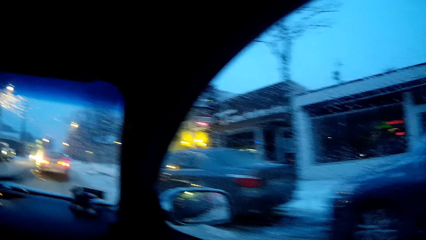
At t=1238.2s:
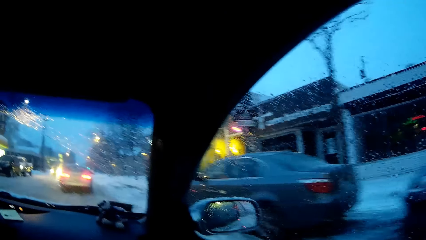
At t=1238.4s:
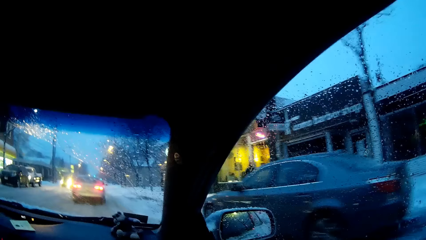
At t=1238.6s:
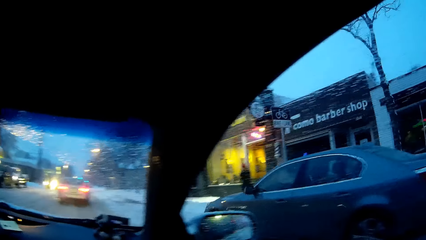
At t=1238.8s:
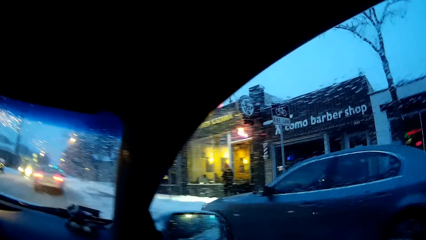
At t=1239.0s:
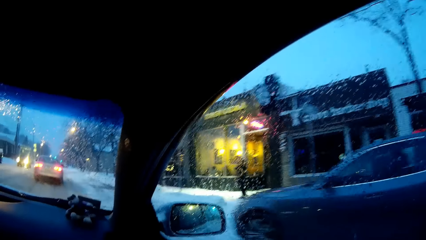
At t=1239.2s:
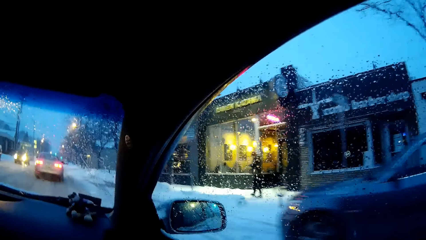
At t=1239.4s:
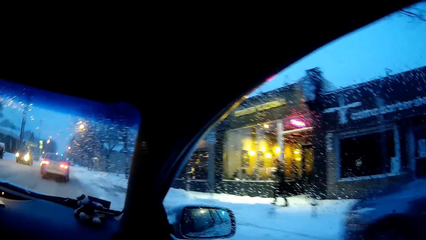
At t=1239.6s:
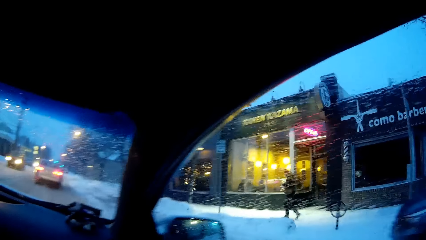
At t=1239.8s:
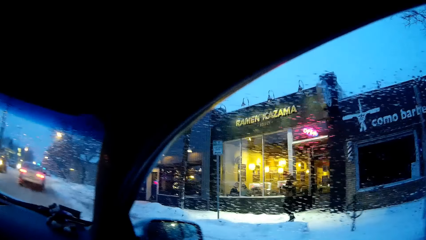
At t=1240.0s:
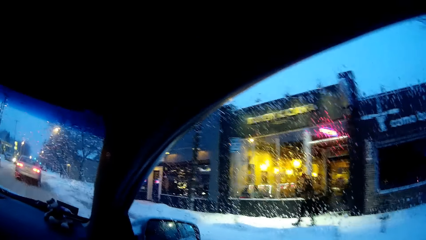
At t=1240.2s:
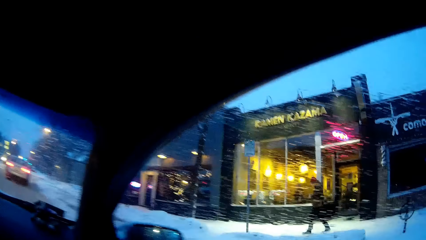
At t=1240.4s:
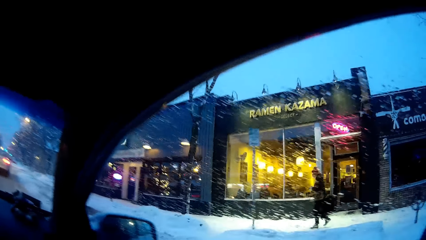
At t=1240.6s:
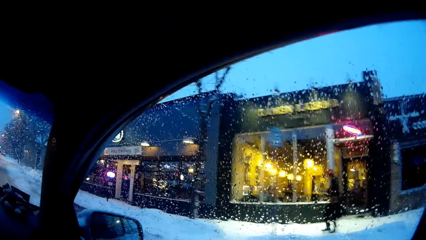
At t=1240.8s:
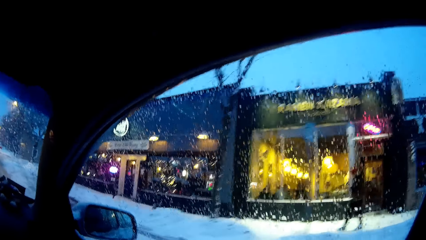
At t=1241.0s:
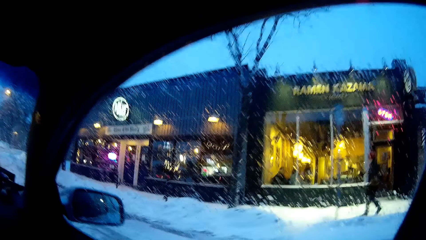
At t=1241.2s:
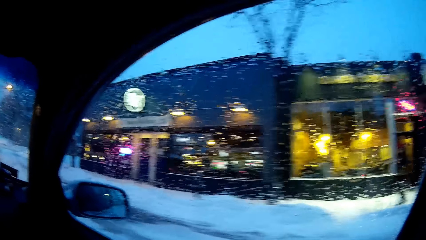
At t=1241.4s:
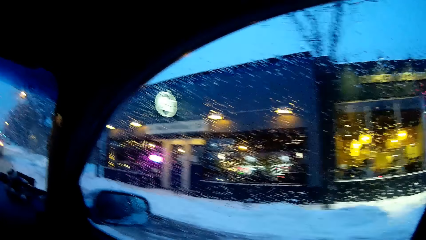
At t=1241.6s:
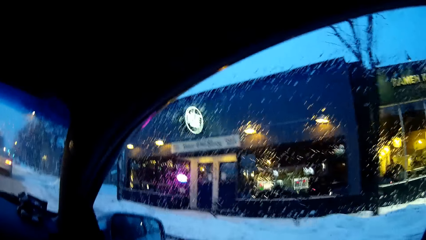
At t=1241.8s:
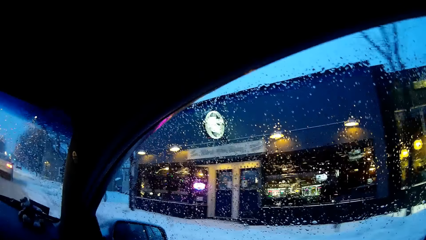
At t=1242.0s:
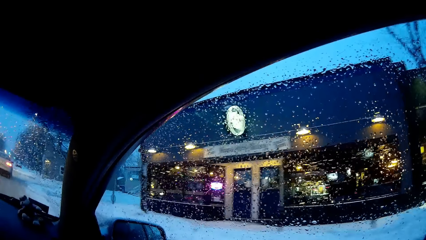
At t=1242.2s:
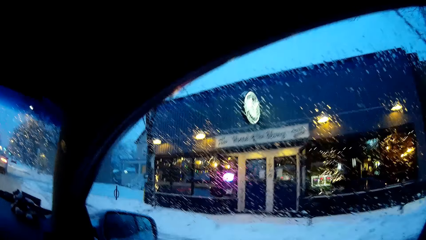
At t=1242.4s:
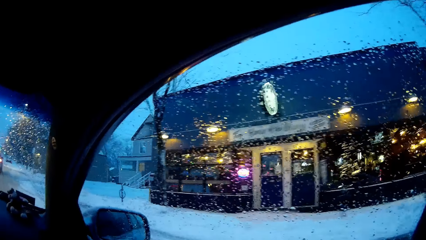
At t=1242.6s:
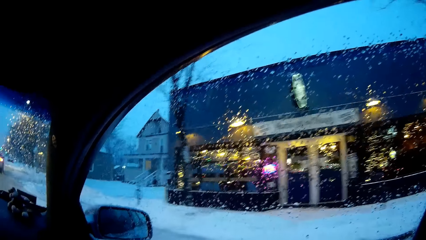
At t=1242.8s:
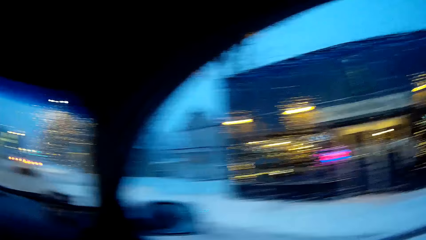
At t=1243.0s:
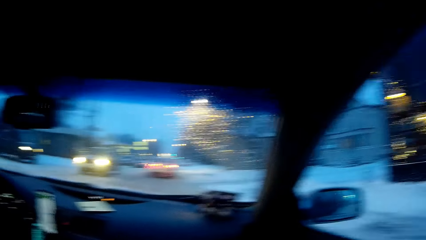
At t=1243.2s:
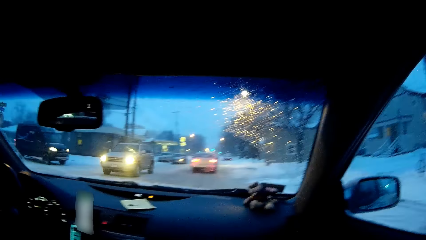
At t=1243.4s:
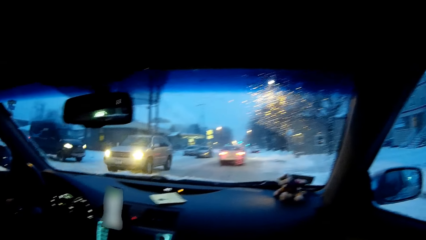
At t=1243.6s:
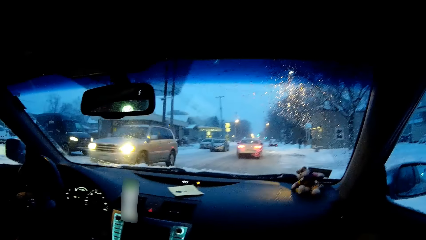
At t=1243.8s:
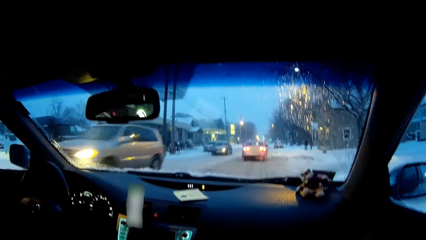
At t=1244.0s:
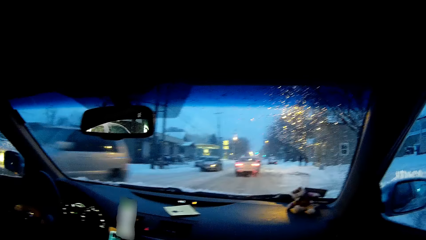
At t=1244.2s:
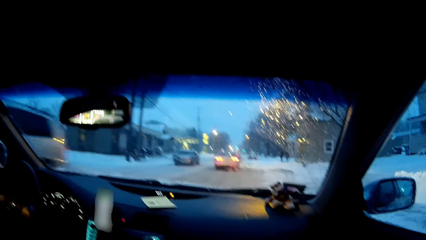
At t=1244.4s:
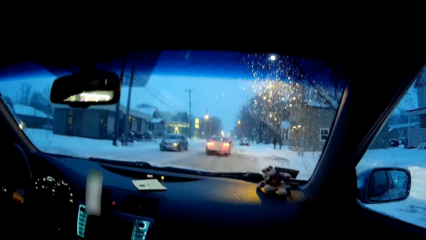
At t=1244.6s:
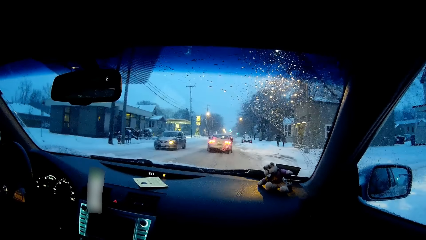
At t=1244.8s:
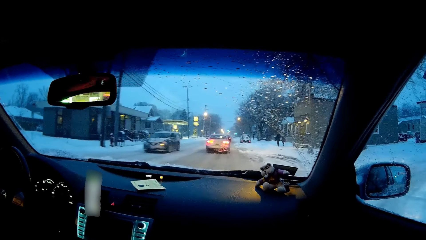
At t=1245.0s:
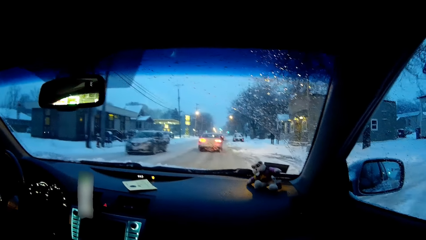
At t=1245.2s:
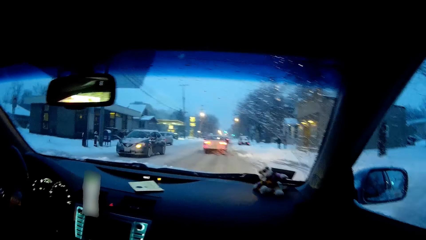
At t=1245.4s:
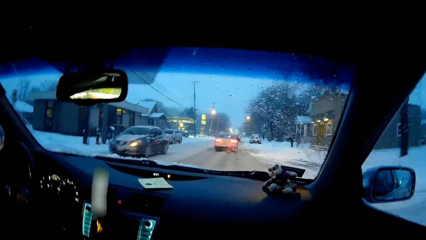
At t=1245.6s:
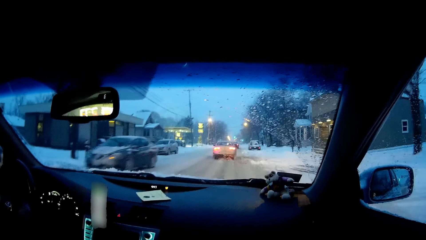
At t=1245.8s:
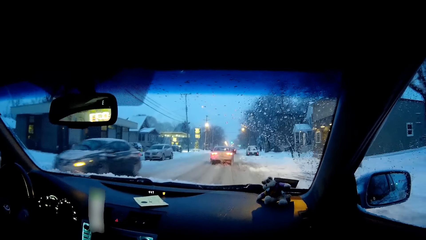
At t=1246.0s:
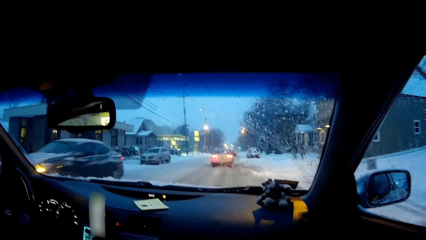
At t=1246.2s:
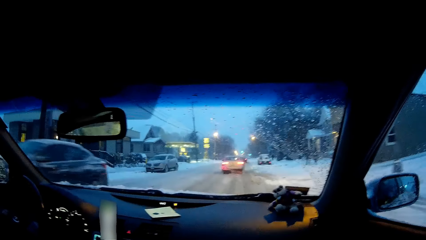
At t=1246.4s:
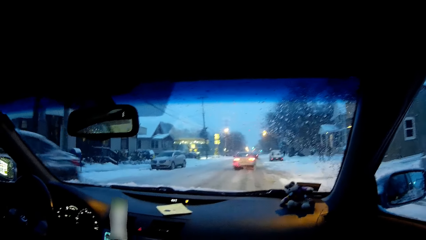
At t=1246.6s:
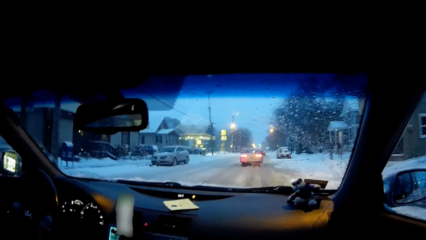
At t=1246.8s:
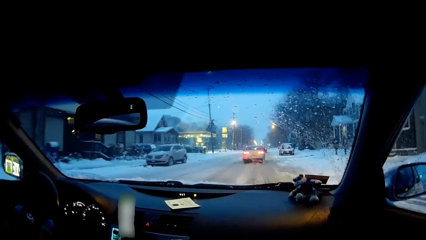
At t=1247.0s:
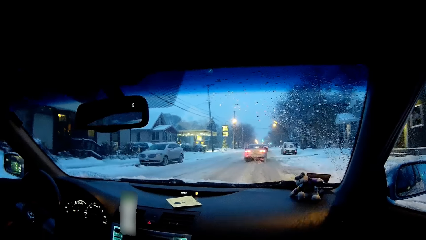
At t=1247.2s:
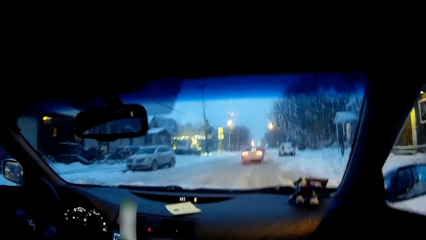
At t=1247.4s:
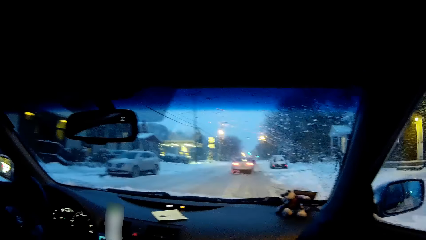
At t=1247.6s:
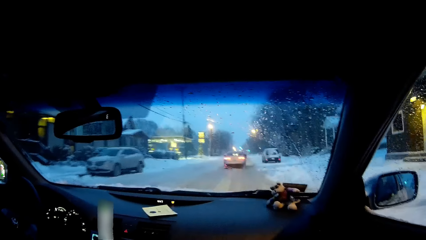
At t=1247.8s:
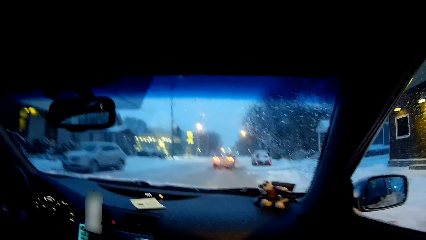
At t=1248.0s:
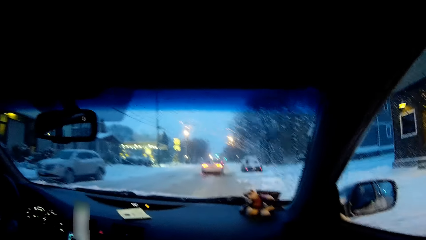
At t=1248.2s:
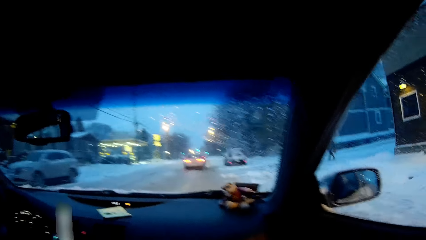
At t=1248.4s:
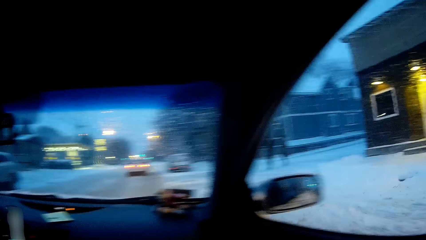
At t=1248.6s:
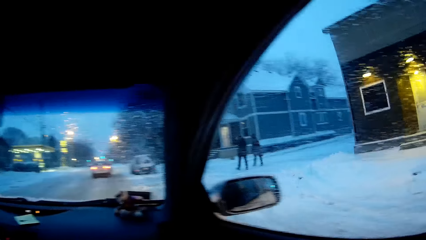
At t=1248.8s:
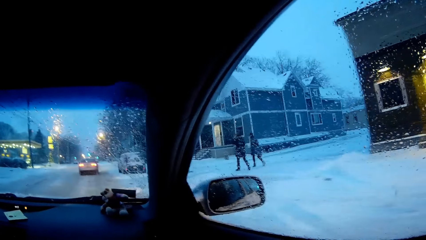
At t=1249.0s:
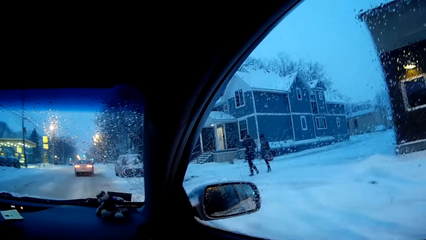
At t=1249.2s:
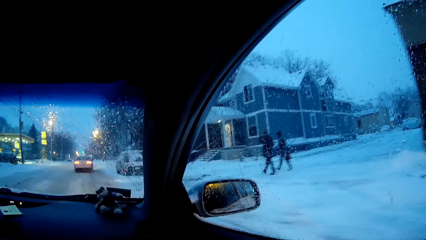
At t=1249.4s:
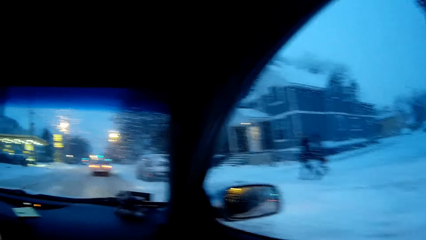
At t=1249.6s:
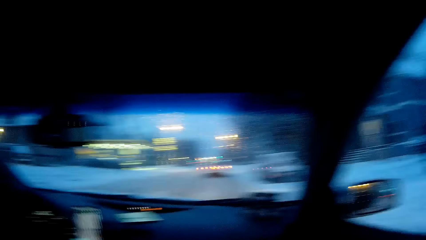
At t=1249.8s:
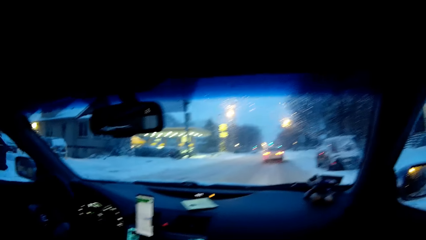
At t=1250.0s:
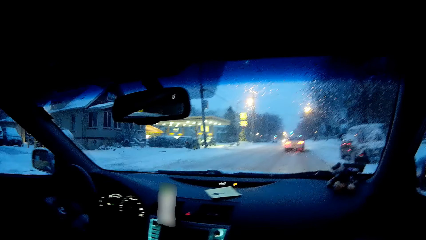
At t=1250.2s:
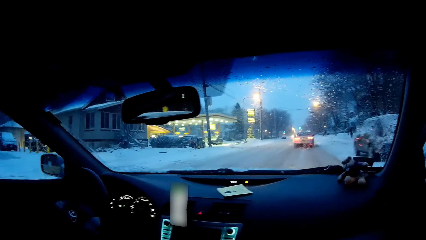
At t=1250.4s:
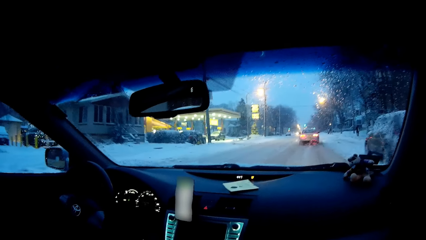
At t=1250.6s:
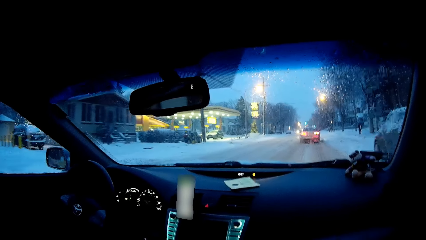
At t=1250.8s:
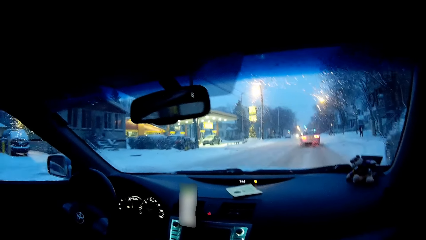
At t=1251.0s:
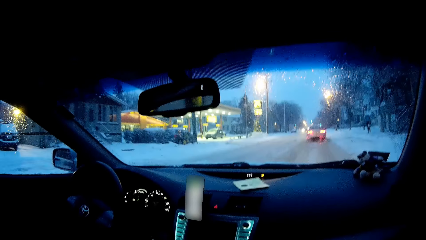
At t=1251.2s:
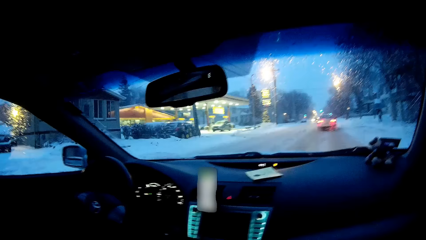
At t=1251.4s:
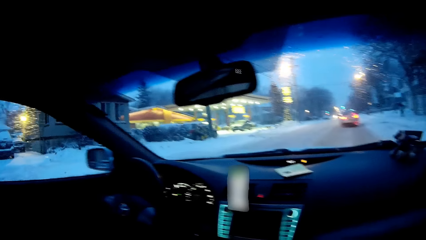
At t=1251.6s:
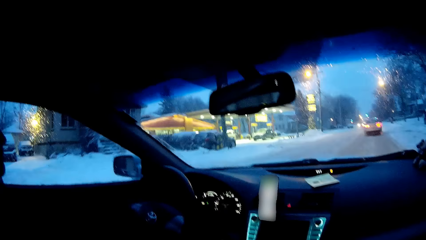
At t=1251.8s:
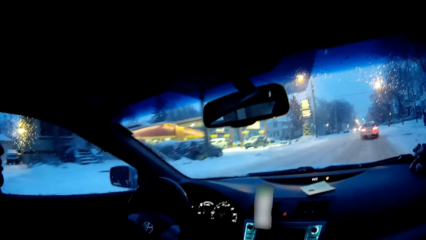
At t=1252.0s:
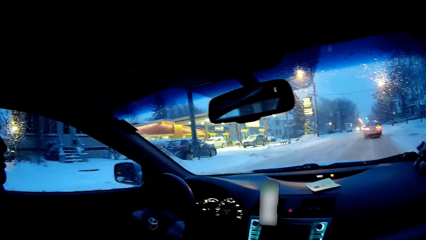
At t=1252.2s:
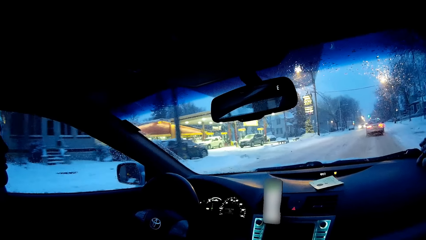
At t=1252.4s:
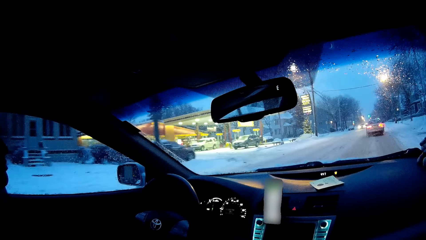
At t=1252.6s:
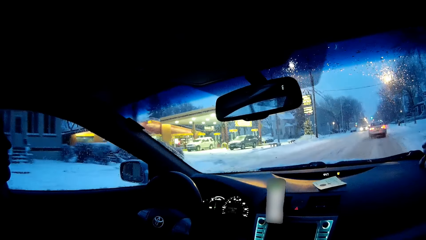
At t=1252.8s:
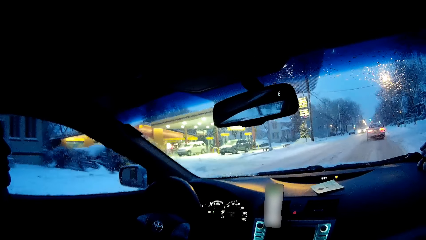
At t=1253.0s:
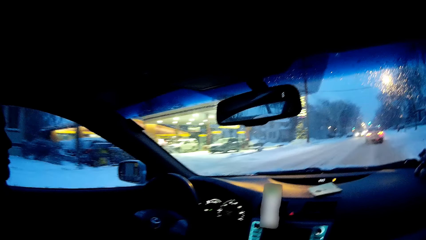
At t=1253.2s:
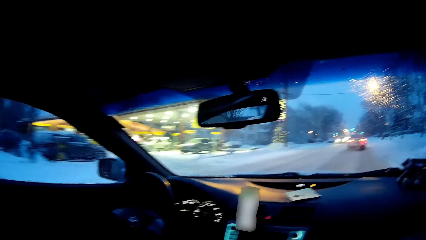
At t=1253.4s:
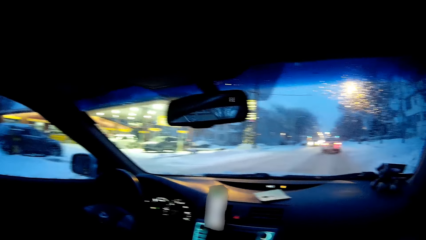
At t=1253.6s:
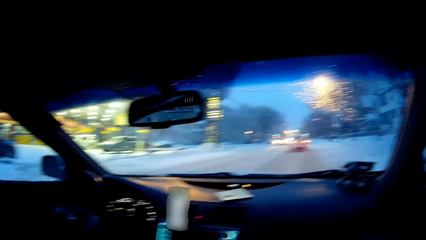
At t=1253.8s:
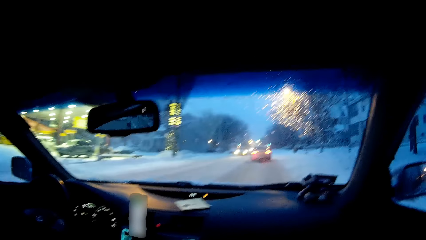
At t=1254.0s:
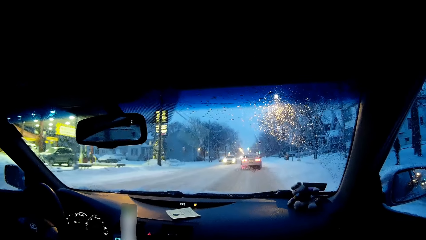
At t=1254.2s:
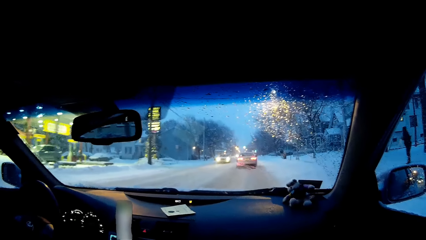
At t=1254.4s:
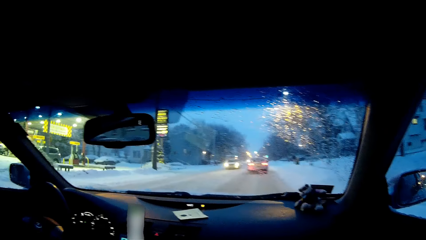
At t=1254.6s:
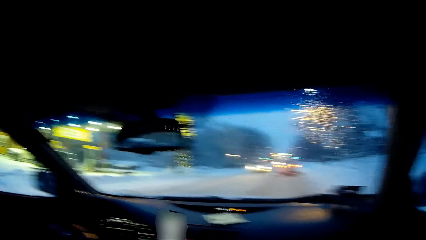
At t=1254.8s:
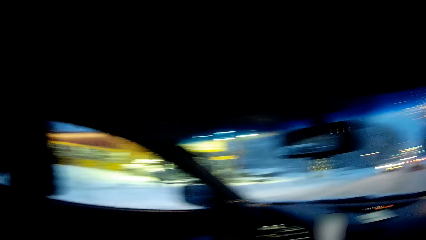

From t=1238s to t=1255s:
The camera wearer looks forward. A man drives on the road. The camera wearer looks at the right side. They look forward.
